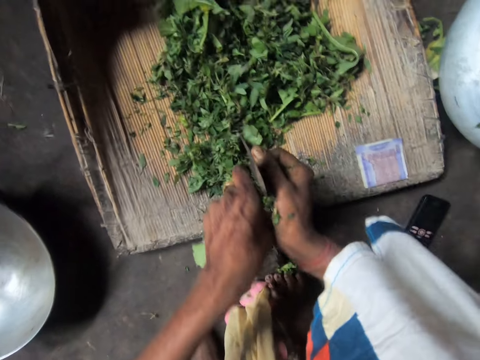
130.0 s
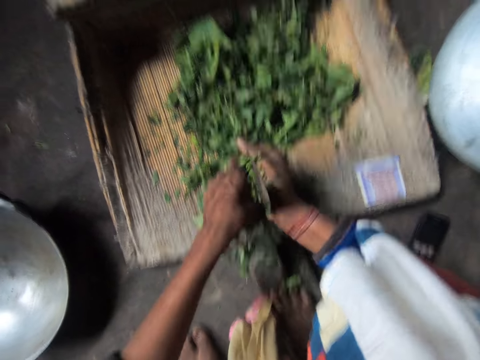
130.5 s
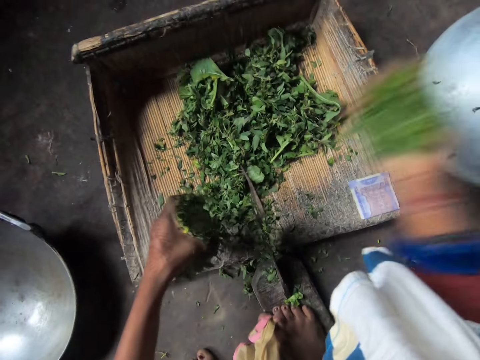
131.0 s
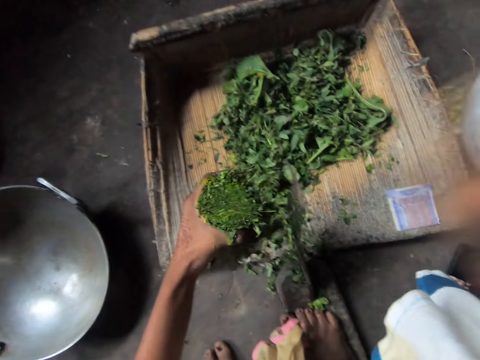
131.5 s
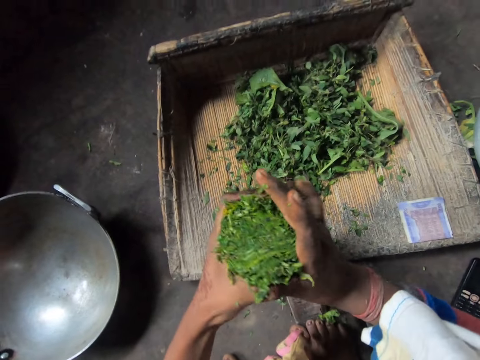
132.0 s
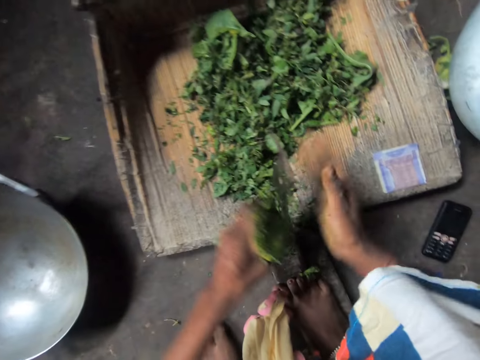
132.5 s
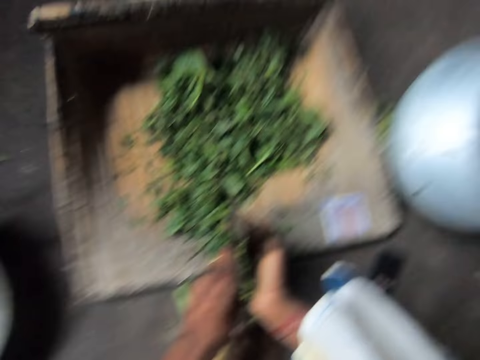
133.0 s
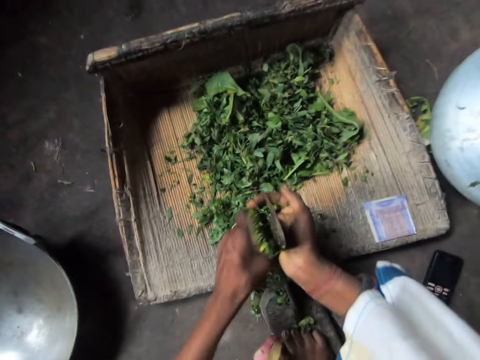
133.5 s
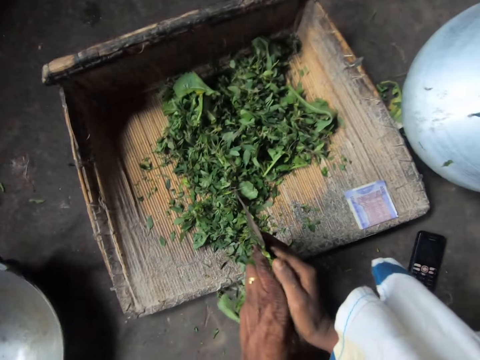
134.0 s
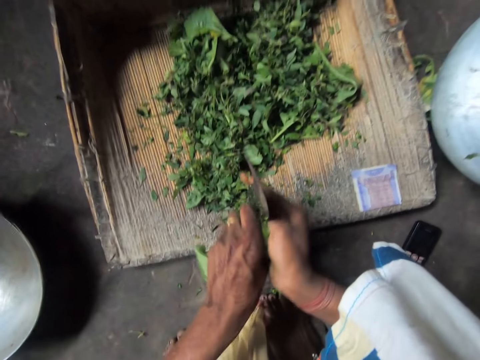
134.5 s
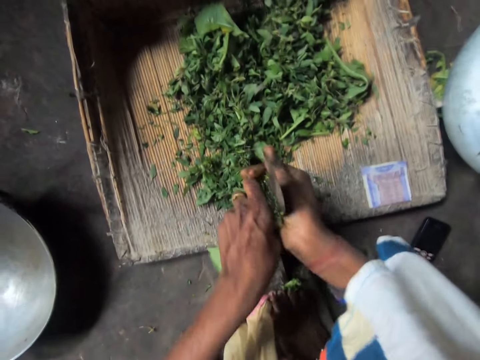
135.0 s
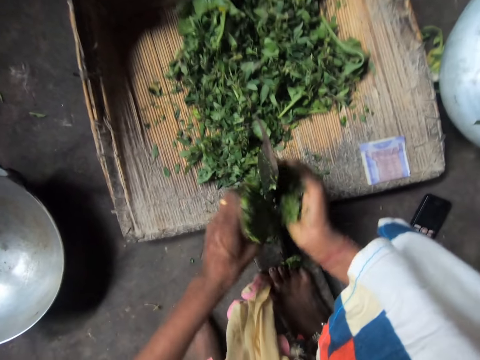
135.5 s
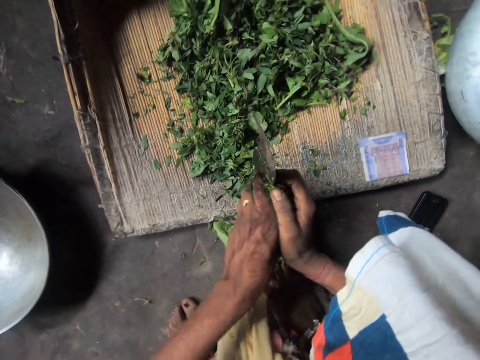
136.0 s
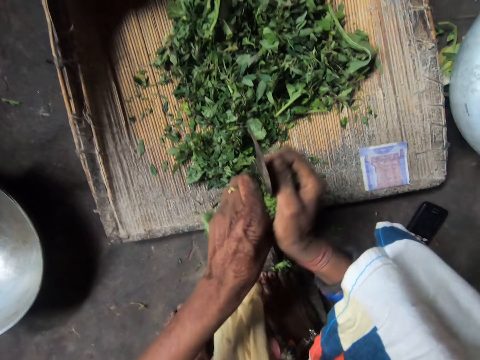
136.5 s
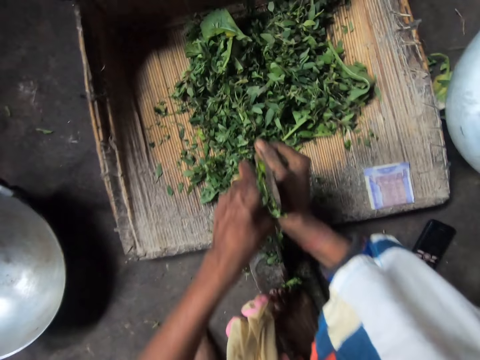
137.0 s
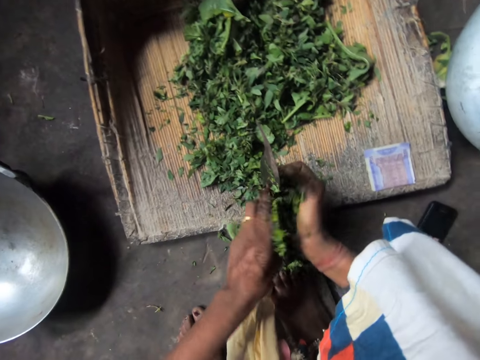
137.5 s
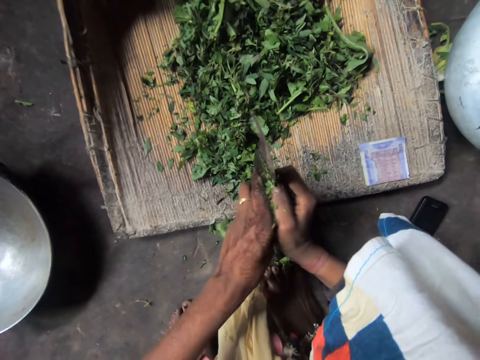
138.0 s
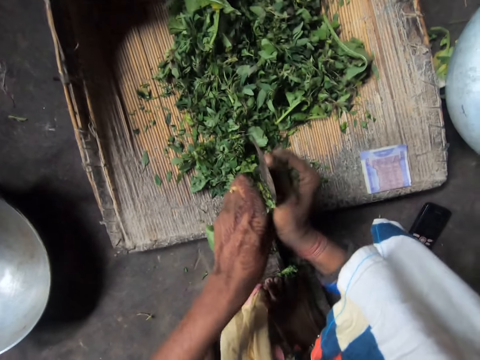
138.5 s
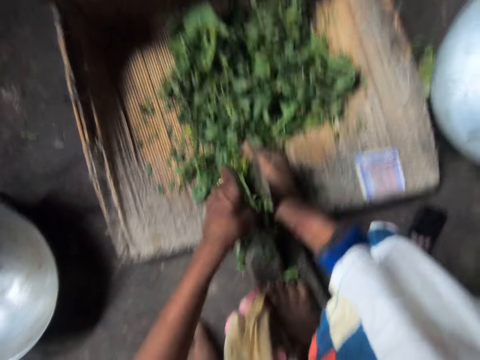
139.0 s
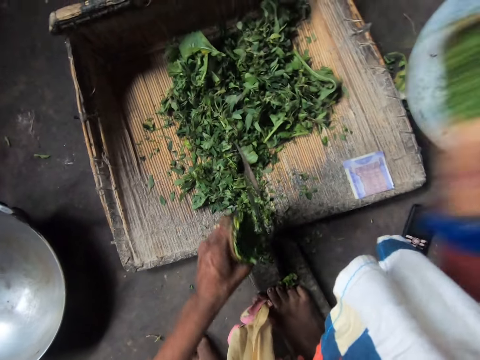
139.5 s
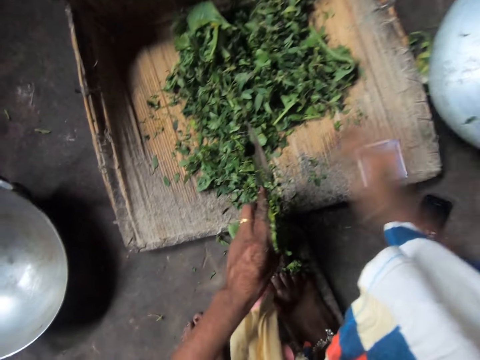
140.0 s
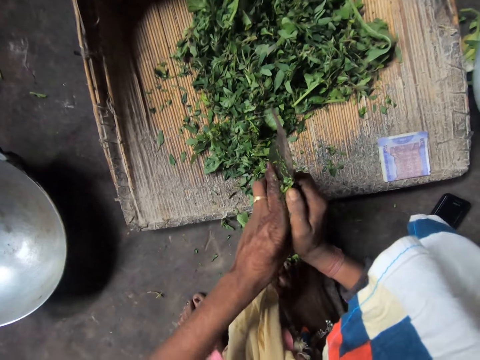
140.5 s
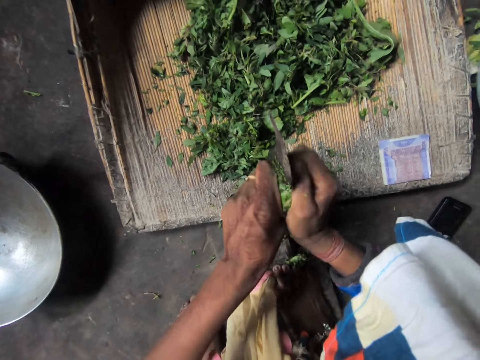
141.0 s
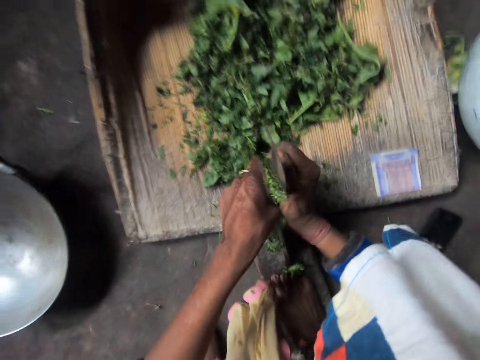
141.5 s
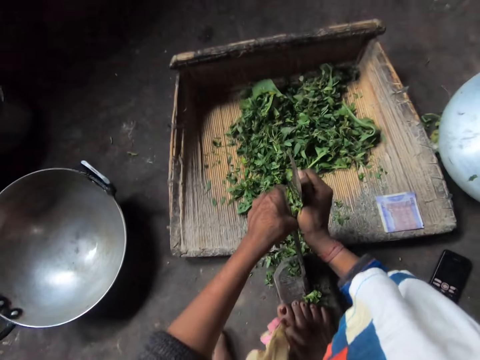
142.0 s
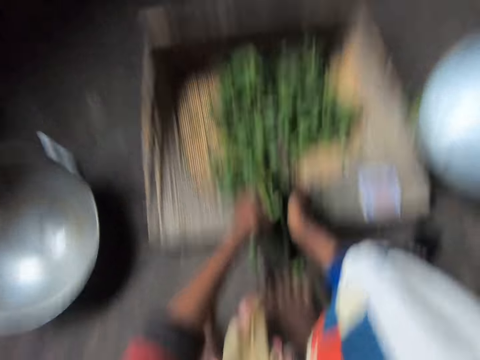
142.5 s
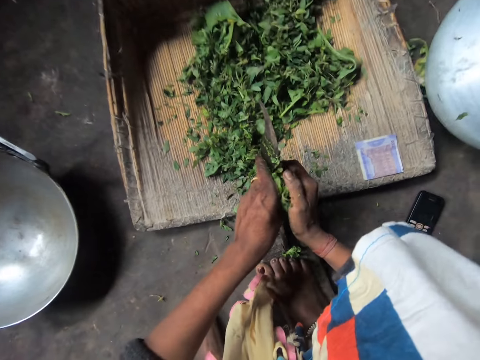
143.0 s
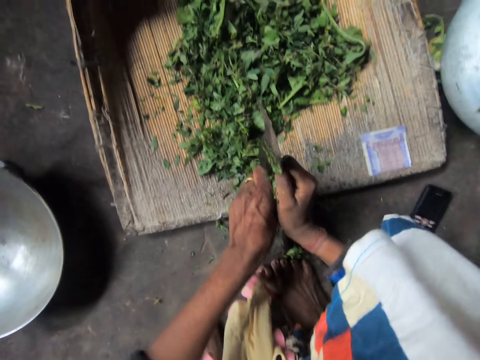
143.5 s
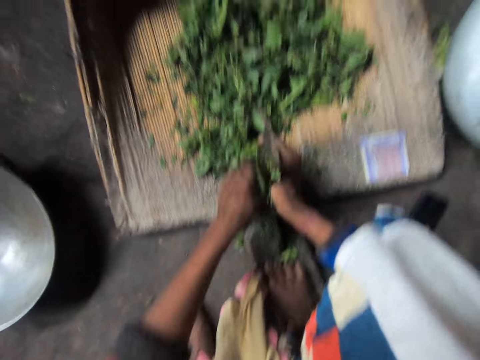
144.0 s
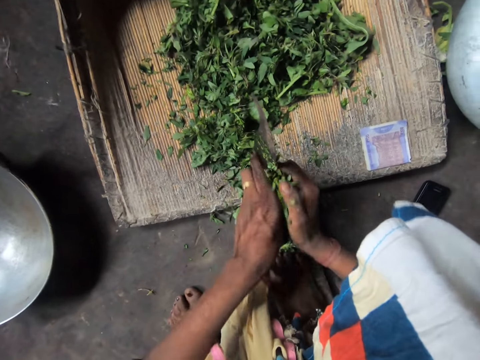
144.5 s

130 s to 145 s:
The camera wearer puts the chopped vegetables into the clay pot or metallic pot. She sets the vegetables in her hand. She resumes cutting the vegetables with the kitchen axe attached to the chopping board. She puts the chopped vegetables into the clay pot. She resumes cutting the vegetables with the kitchen axe attached to the chopping board.

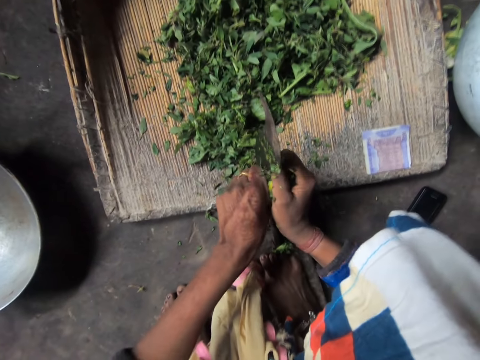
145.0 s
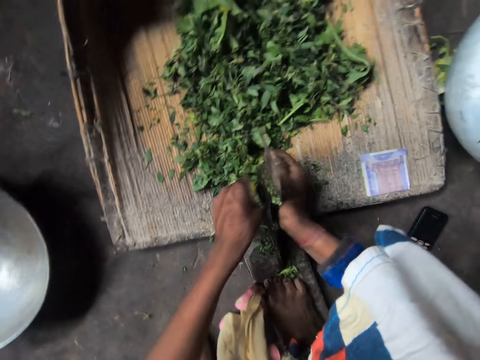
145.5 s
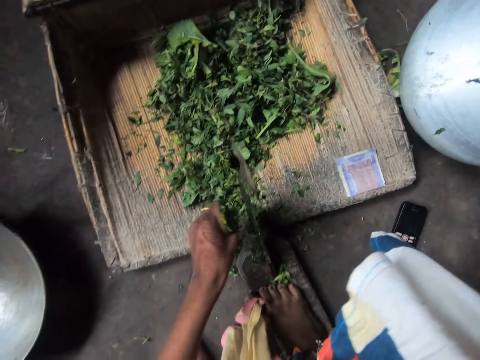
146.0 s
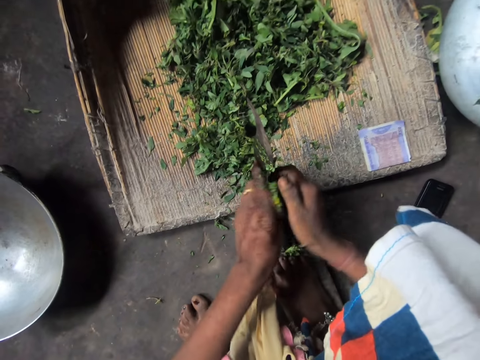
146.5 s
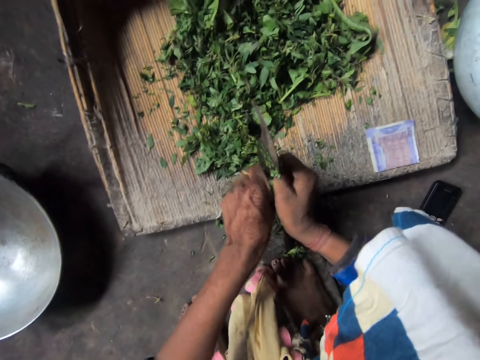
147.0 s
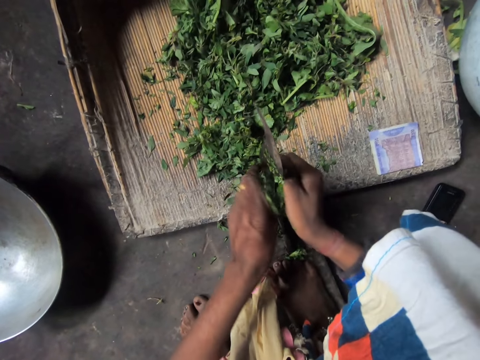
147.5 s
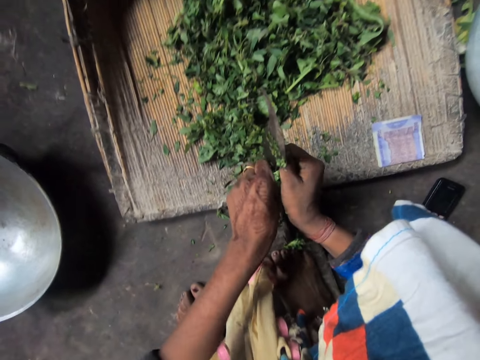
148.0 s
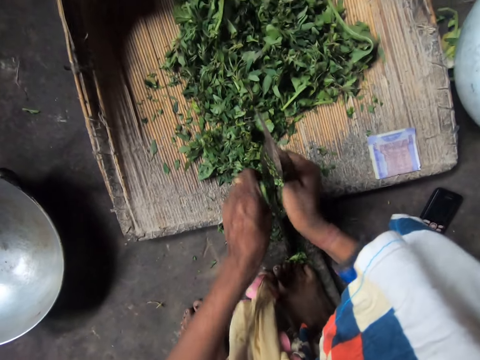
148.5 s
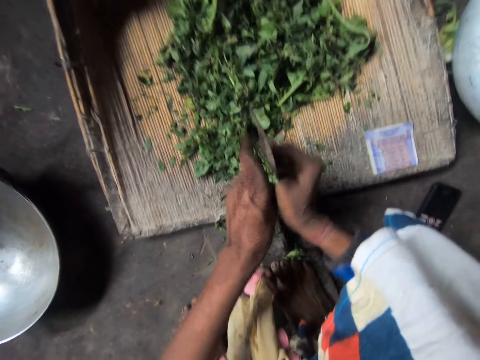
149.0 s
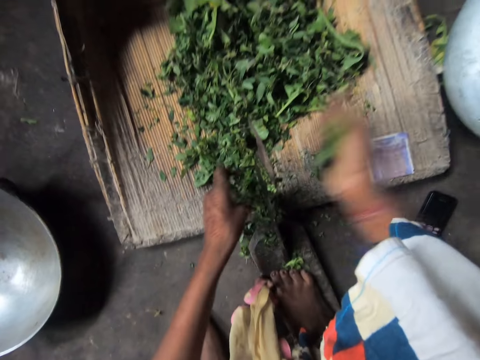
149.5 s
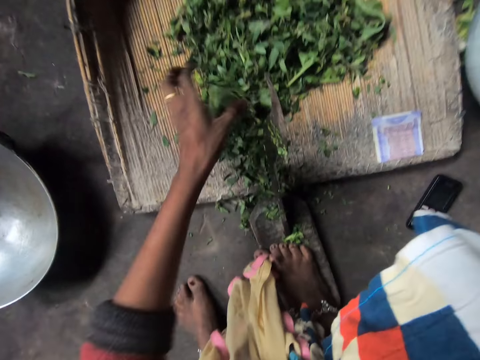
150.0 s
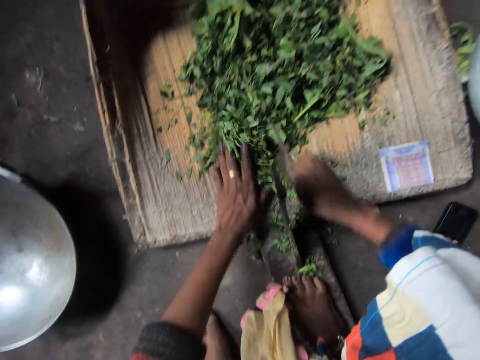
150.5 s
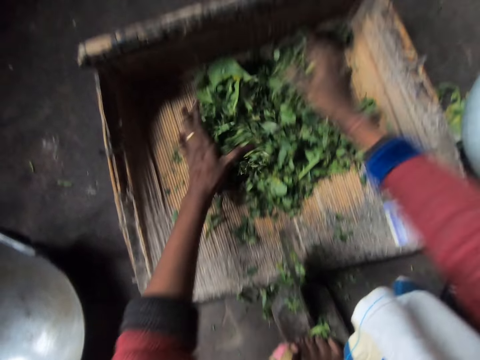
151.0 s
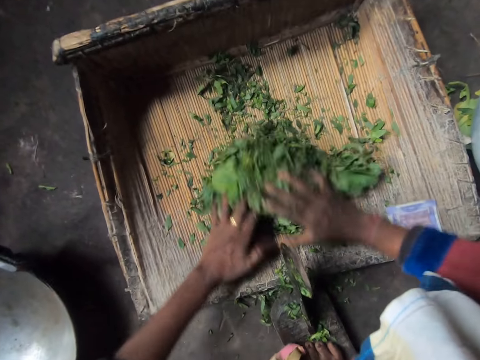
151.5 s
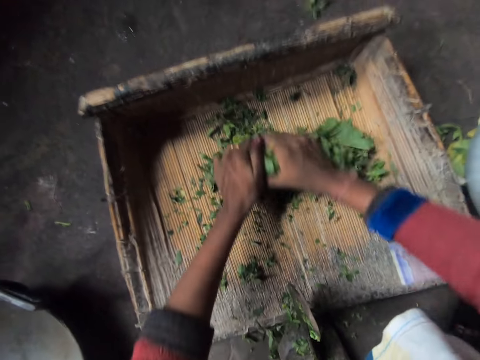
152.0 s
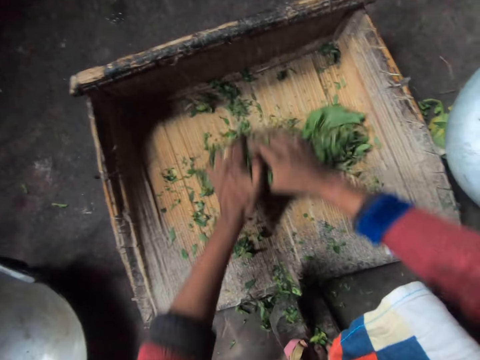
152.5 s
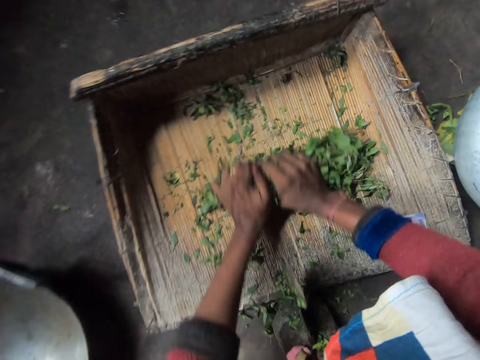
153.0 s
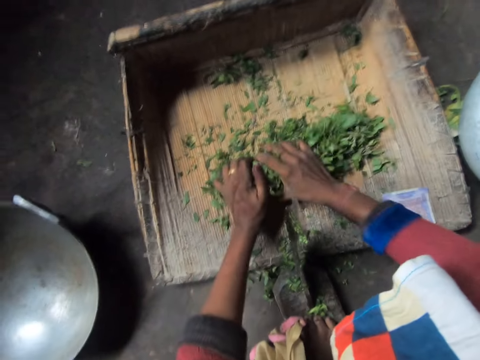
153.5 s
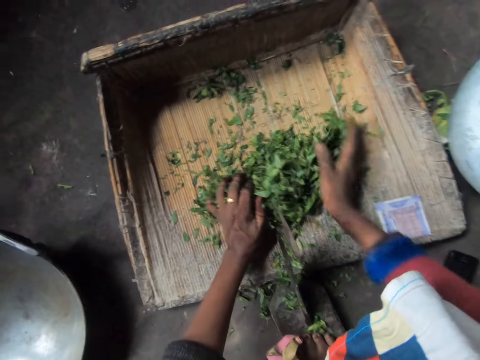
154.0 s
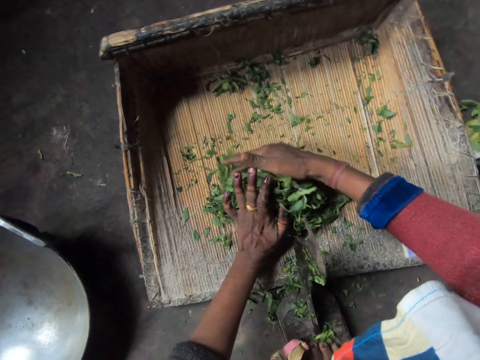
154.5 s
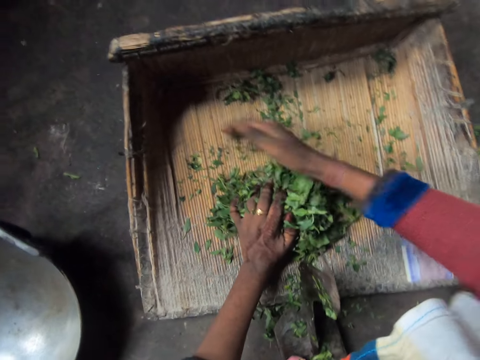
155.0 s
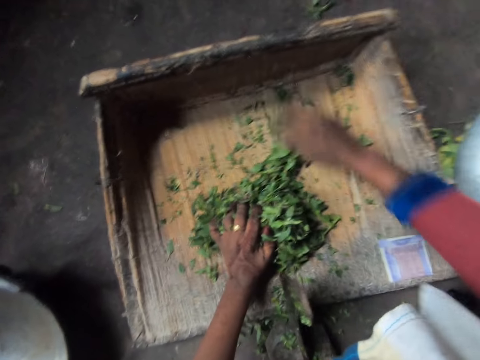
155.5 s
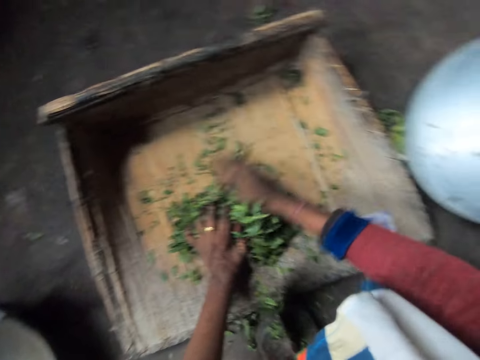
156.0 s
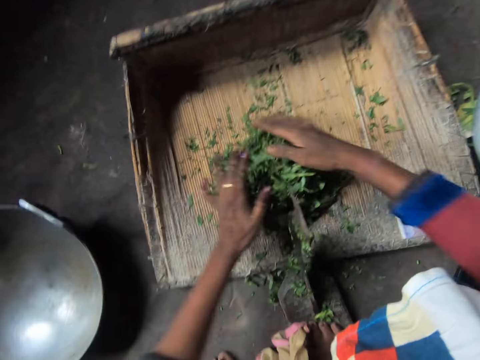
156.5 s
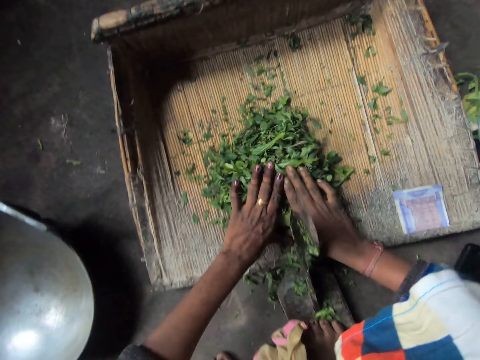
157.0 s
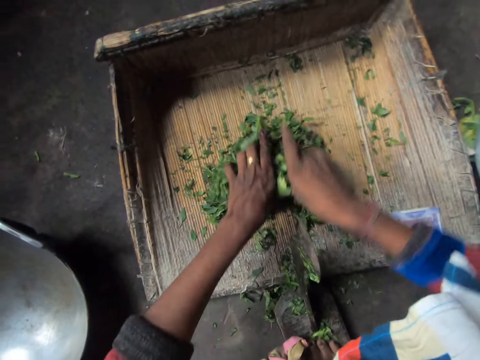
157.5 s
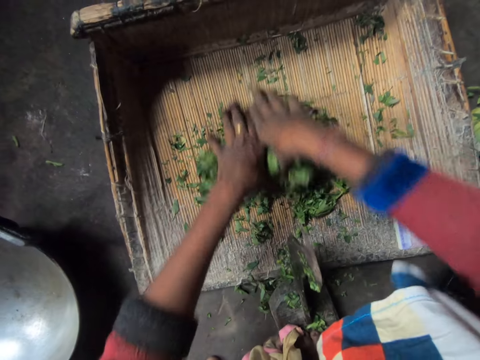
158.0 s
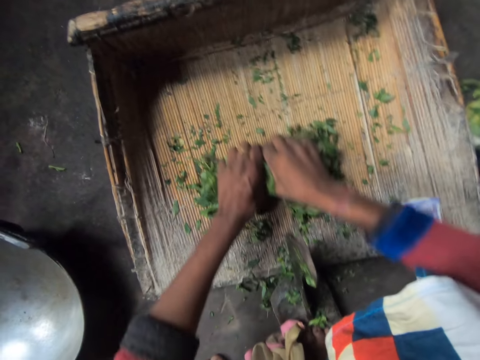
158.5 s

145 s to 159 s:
The camera wearer puts the chopped vegetables into the clay pot or metallic pot. They resume cutting the vegetables with the kitchen axe attached to the chopping board. They put the chopped vegetables into the clay pot. They gather the vegetables on the chopping board in a pile.
